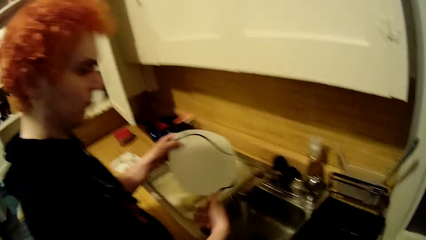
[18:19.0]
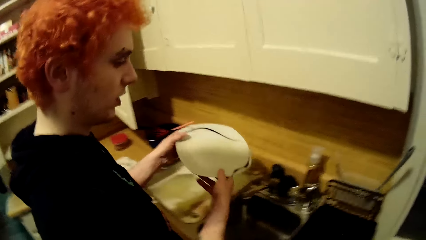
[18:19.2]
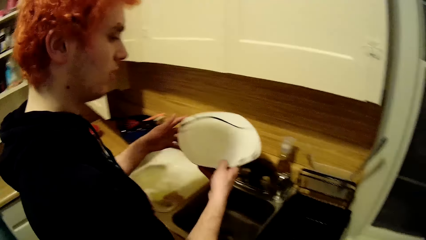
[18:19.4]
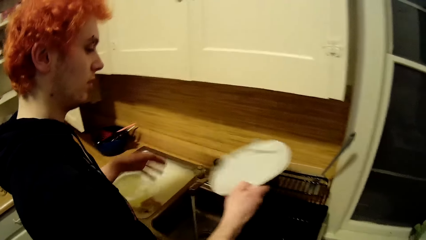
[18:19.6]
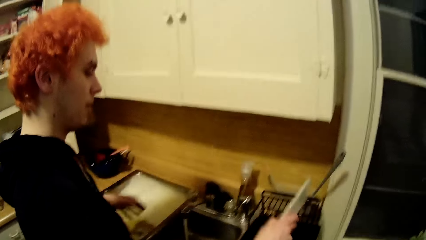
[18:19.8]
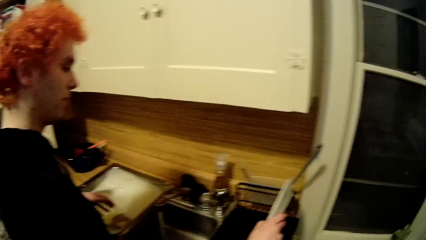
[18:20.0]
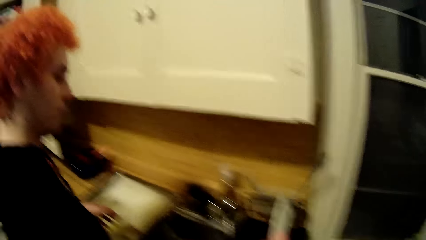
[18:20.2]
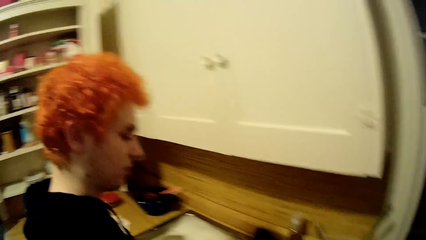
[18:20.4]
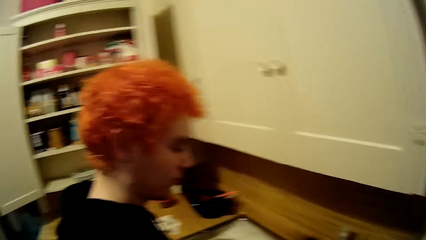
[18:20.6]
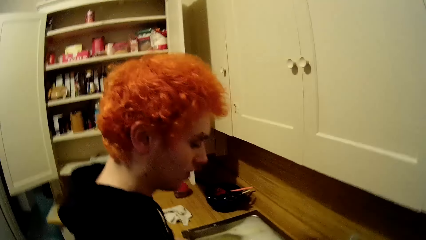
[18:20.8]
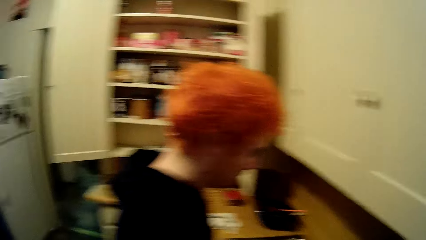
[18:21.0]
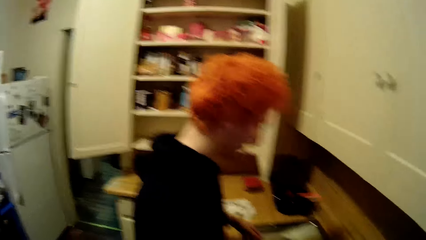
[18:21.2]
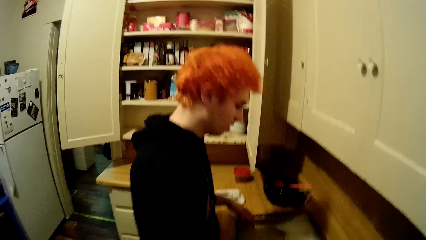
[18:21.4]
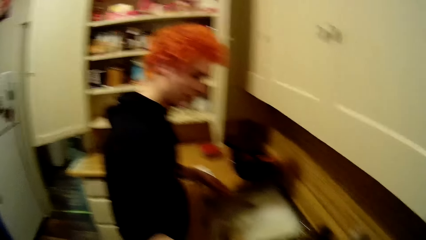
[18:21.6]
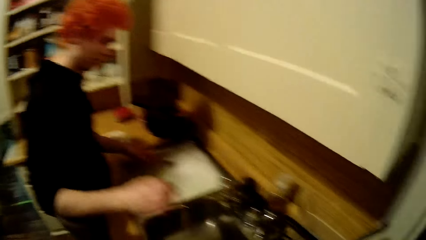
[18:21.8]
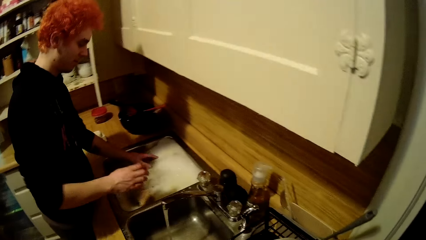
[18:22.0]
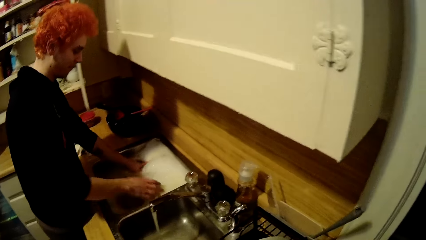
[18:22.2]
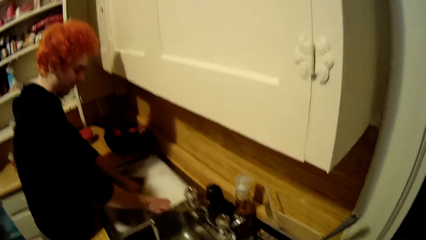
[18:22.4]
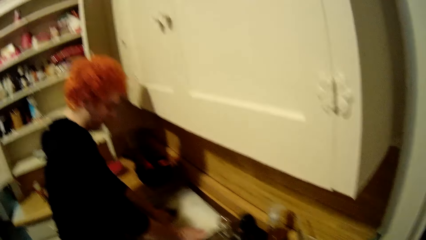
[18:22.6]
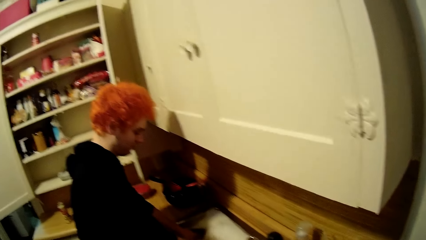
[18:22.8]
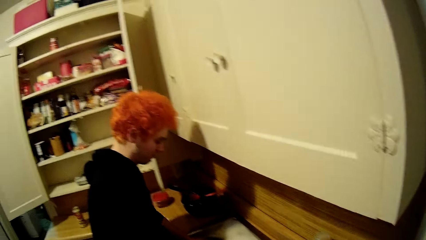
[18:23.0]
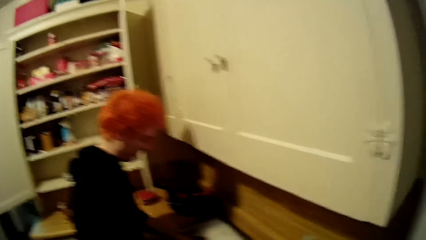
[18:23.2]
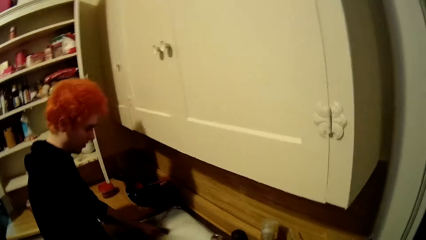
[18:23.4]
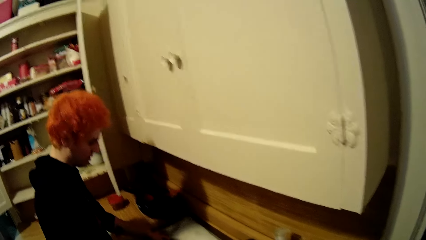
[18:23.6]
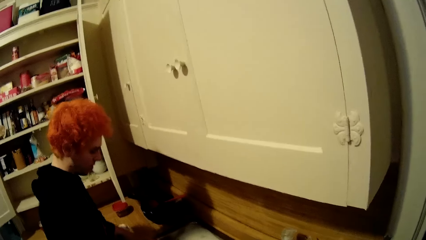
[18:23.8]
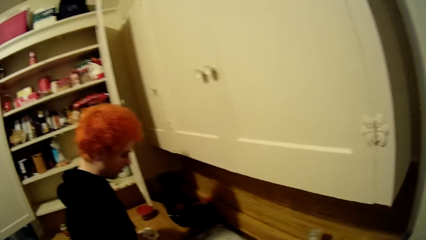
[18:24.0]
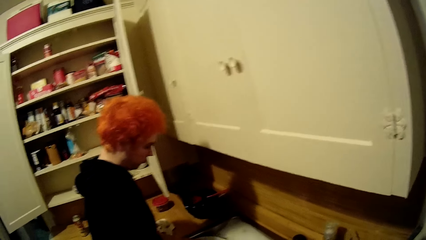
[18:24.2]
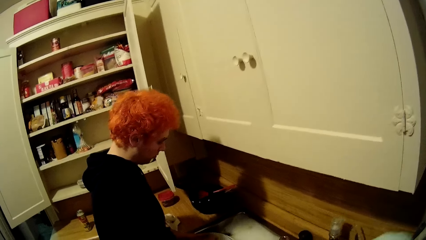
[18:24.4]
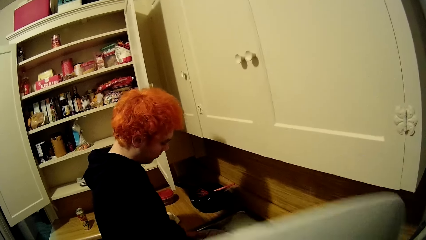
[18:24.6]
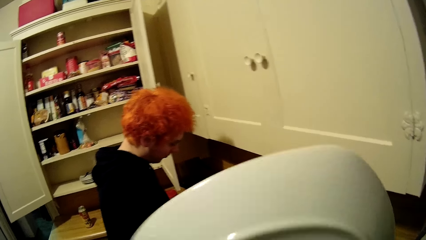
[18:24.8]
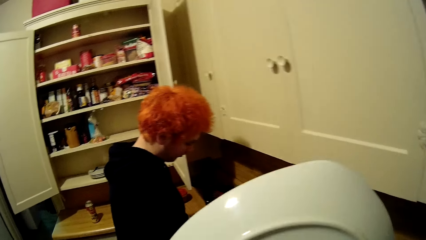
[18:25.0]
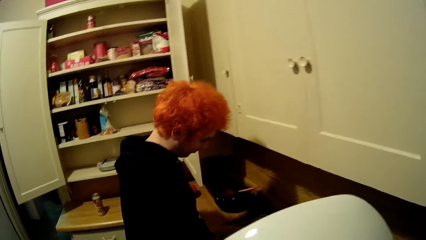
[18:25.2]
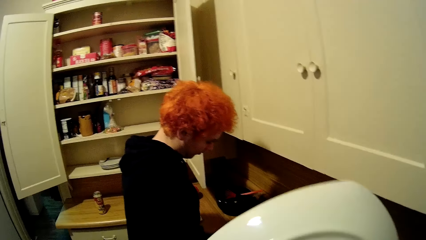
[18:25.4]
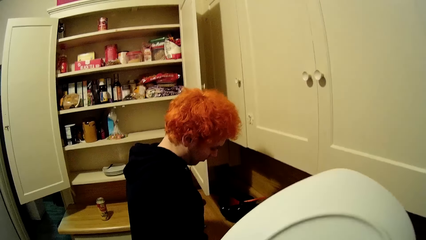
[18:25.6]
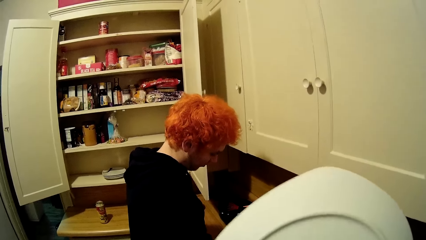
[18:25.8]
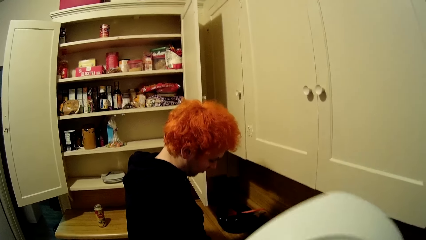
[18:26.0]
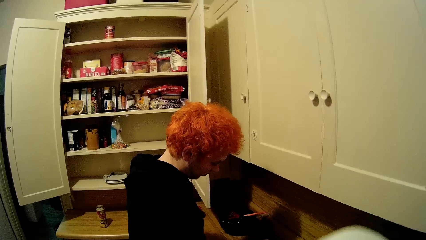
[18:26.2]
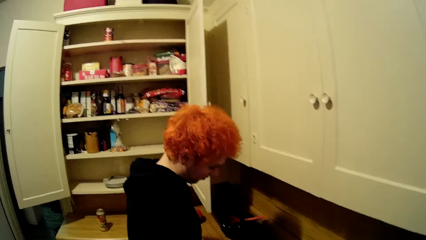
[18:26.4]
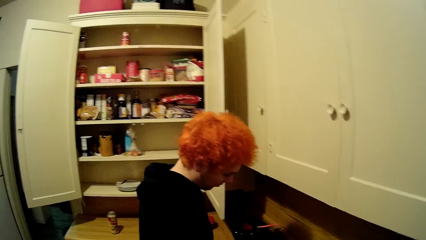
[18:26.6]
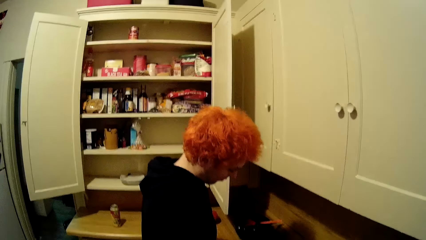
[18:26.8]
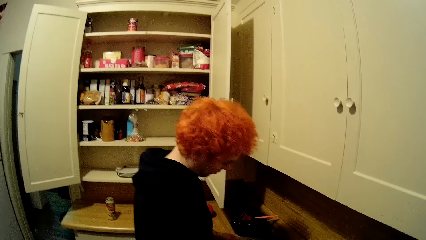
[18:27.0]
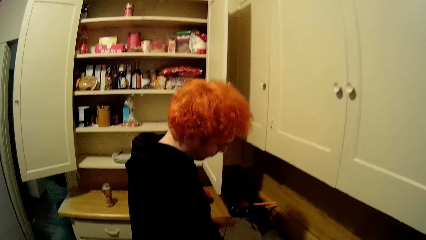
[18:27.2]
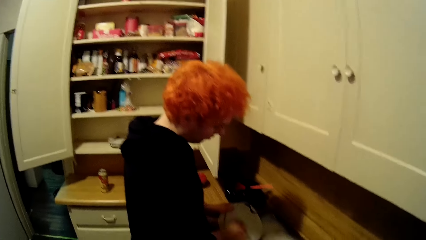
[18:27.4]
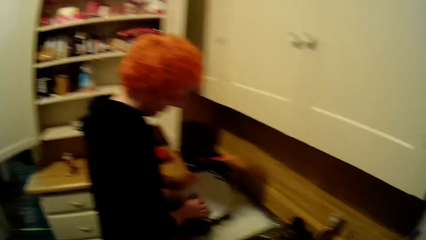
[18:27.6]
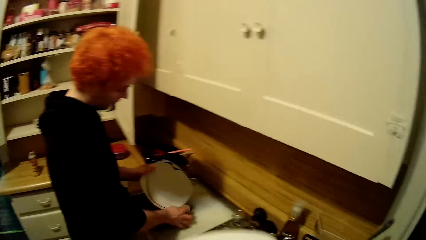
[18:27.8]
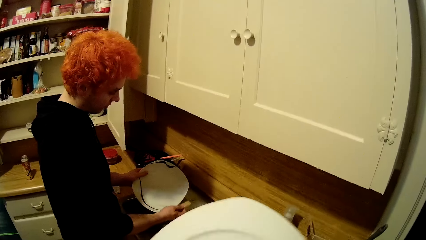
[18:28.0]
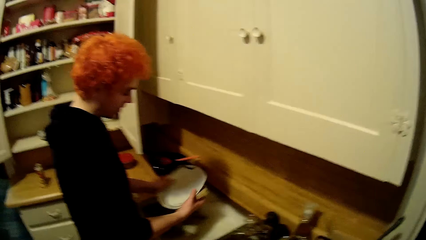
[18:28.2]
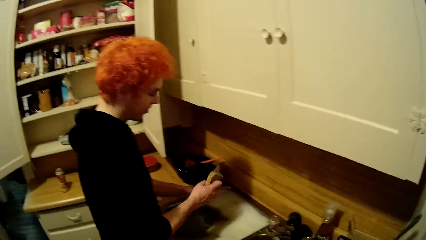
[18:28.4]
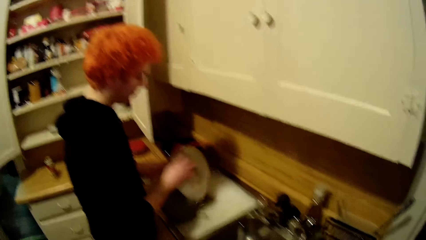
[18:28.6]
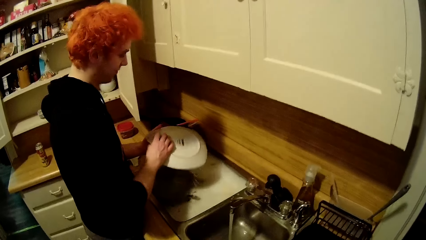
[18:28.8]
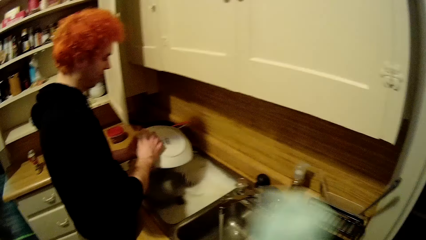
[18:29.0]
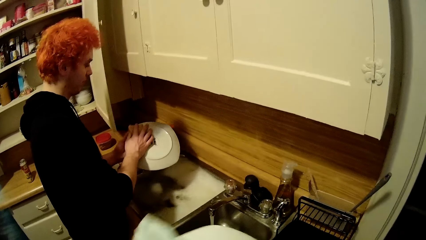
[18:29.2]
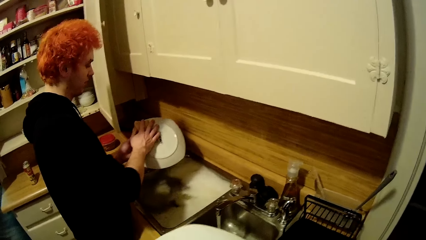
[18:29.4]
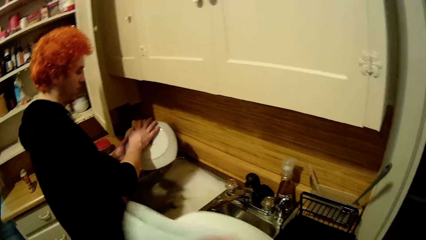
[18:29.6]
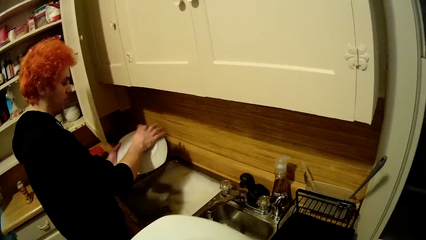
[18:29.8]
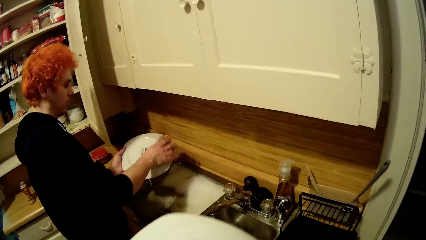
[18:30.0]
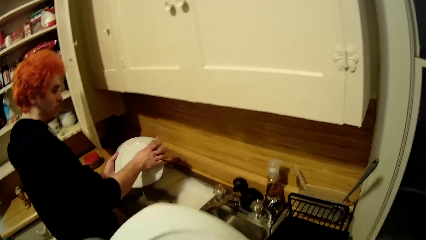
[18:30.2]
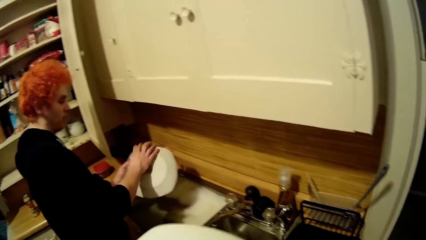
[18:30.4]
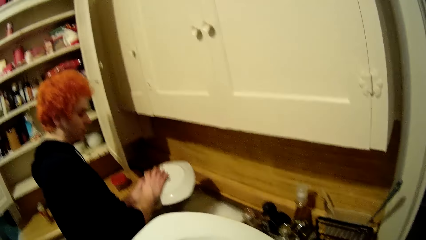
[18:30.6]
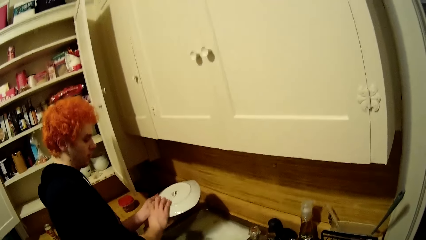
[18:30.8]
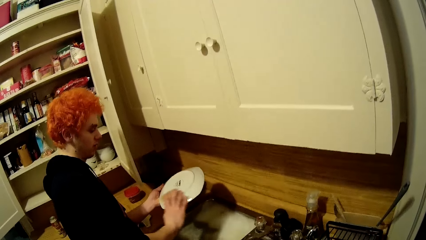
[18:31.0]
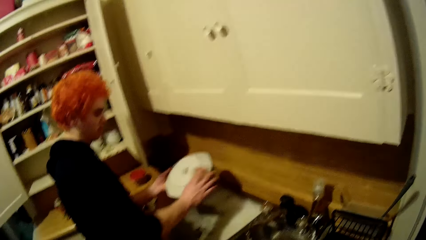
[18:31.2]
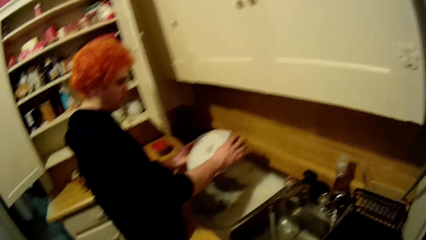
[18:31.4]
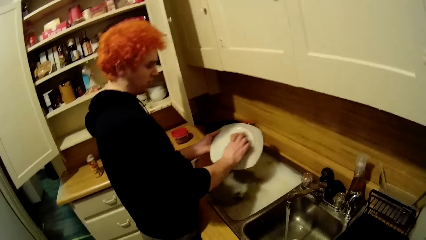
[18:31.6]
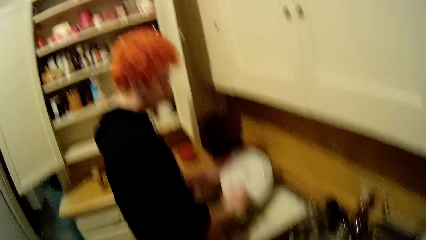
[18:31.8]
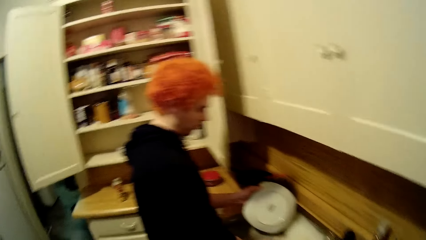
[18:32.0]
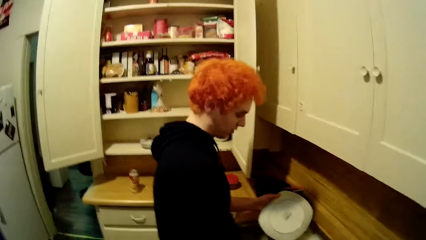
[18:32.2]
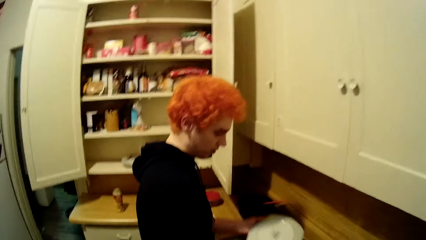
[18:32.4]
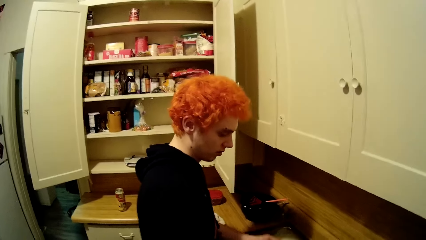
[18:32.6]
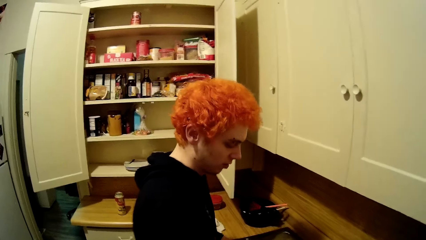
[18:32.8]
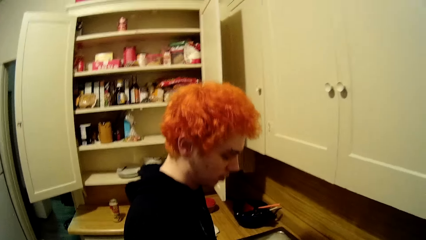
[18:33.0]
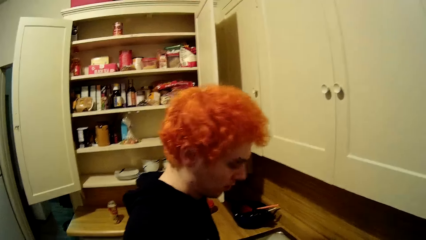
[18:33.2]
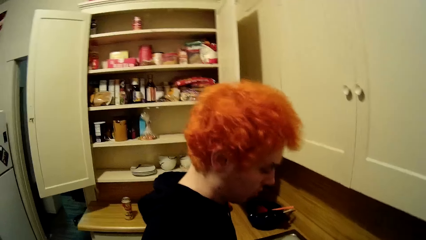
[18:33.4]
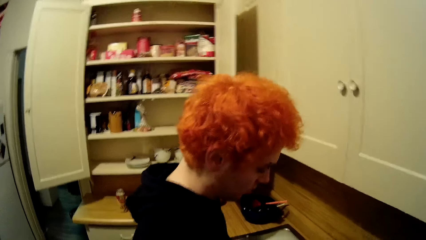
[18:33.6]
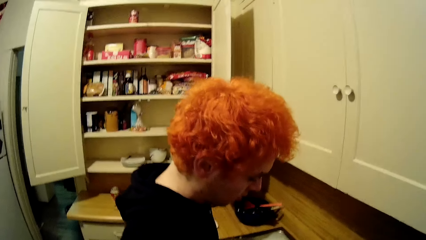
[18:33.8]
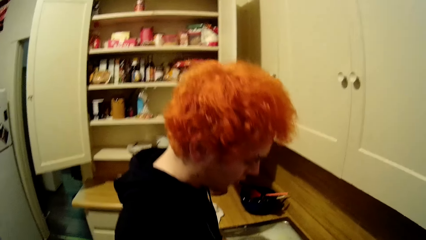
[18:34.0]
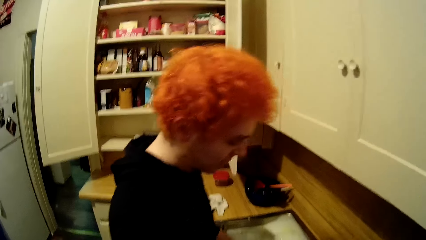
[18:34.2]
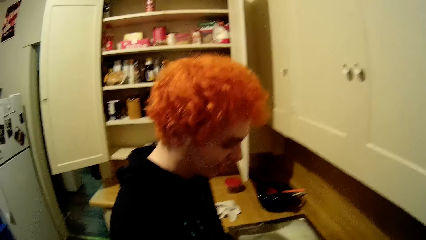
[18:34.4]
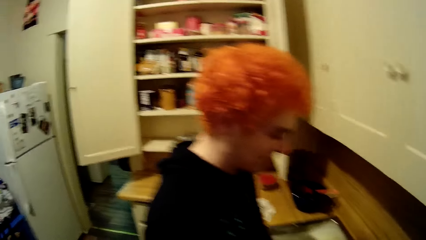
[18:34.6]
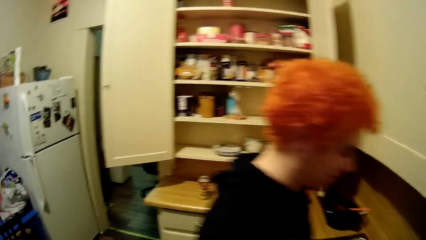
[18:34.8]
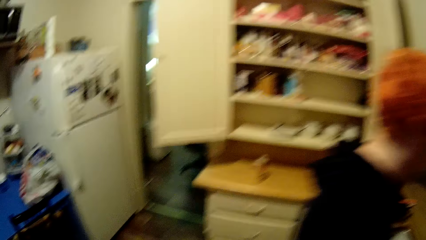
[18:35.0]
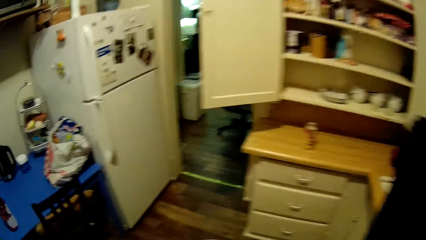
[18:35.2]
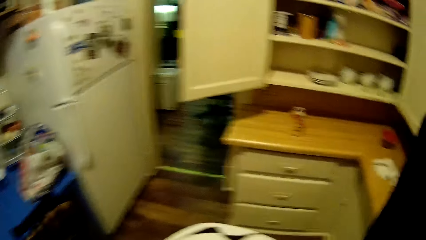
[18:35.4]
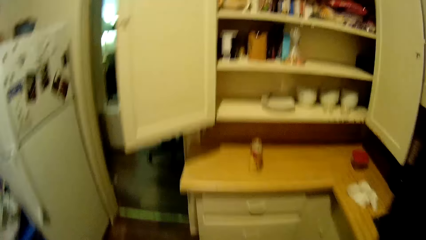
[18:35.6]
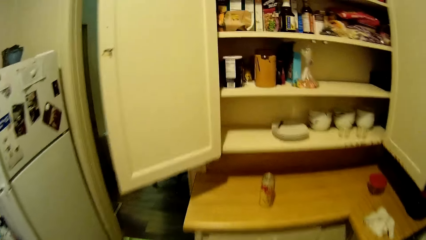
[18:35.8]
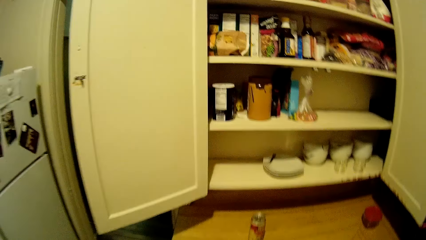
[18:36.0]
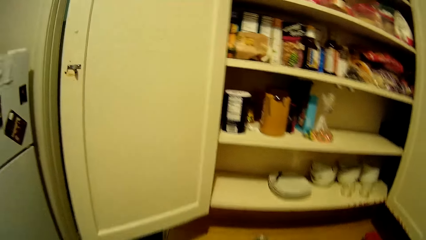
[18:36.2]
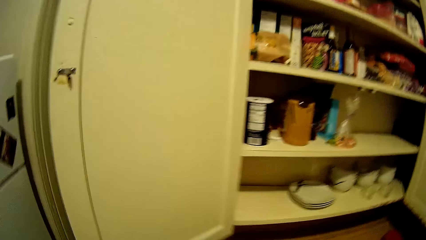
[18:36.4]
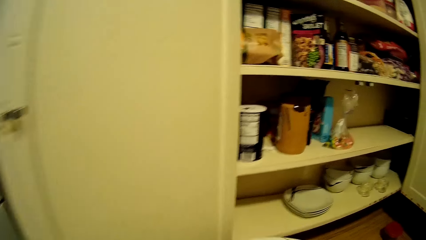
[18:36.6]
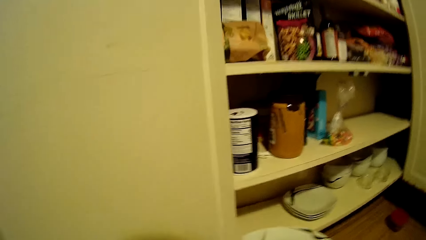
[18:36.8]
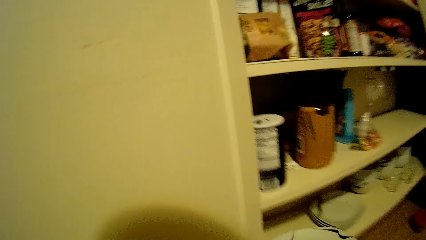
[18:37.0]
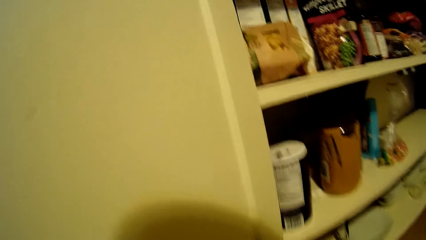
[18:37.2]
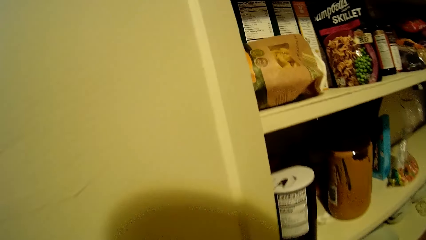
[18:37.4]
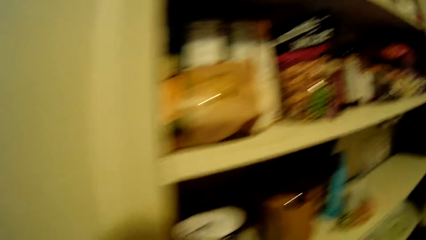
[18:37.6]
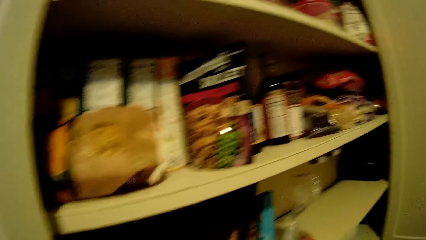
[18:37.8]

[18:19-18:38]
A man puts the plate on a utensil rack. The man dips his hands in water. The camera wearer lifts a plate and wipes the plate with a fabric. The man washes the plate, turns the plate. The camera wearer dries the plate with a towel. The man washes the plate. The camera wearer walks towards the cupboard.
